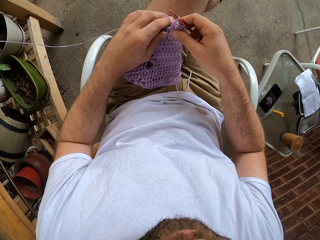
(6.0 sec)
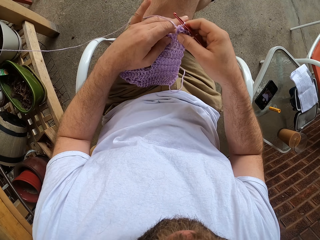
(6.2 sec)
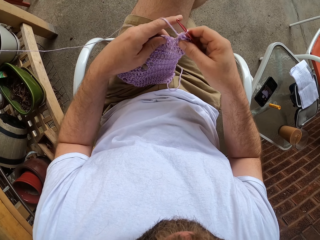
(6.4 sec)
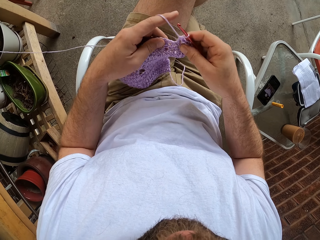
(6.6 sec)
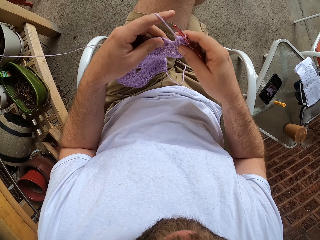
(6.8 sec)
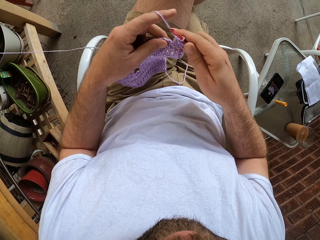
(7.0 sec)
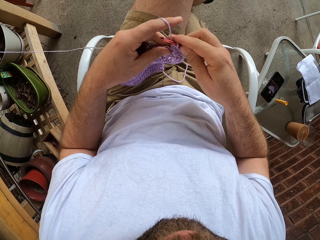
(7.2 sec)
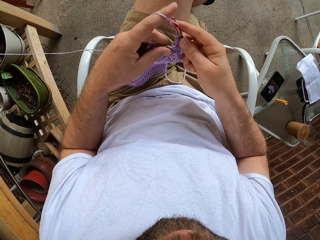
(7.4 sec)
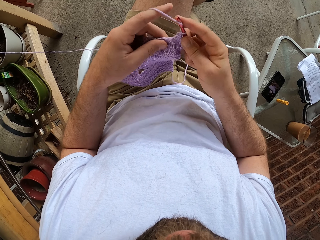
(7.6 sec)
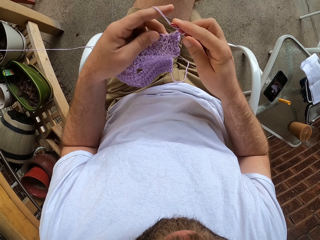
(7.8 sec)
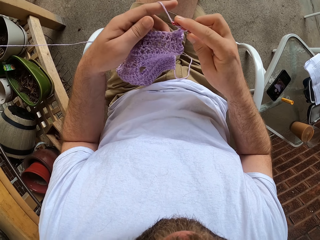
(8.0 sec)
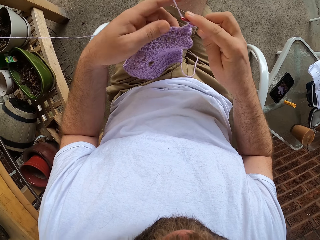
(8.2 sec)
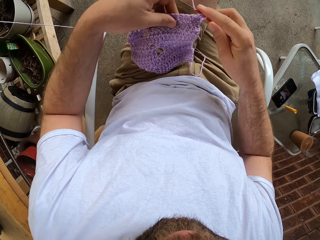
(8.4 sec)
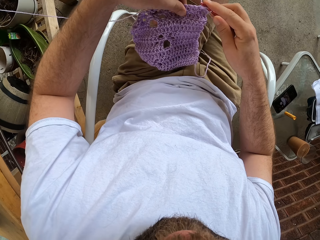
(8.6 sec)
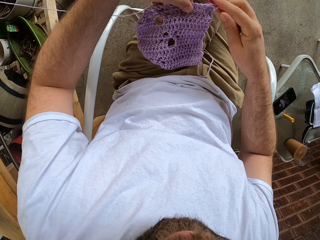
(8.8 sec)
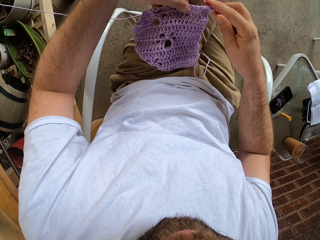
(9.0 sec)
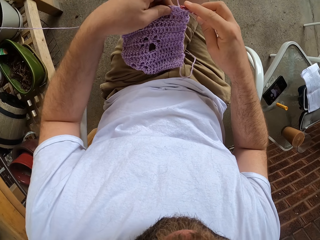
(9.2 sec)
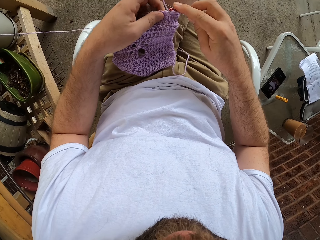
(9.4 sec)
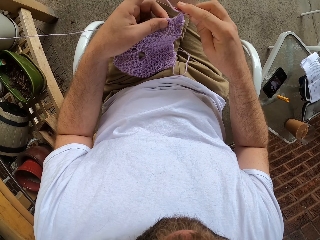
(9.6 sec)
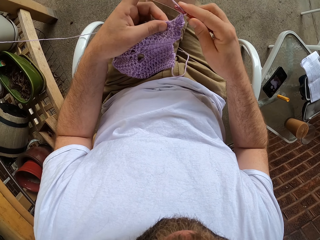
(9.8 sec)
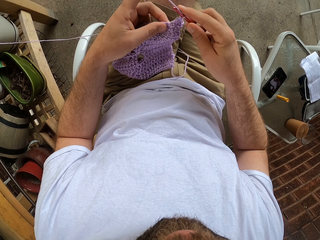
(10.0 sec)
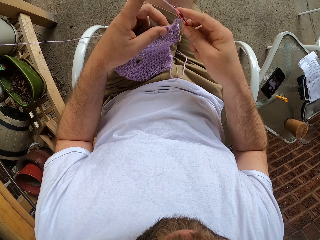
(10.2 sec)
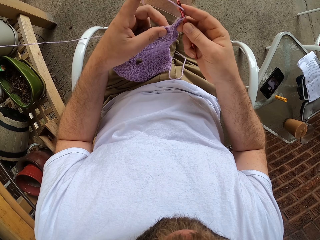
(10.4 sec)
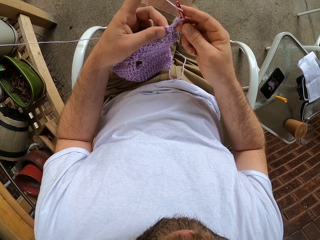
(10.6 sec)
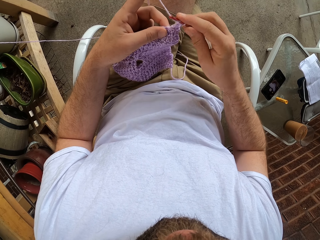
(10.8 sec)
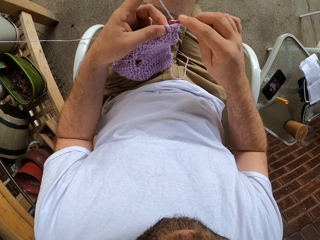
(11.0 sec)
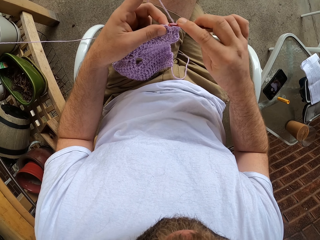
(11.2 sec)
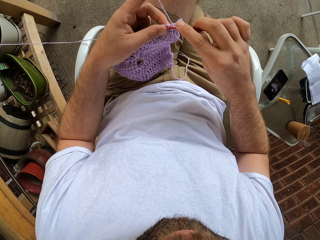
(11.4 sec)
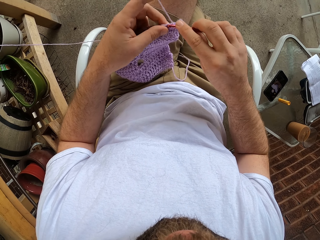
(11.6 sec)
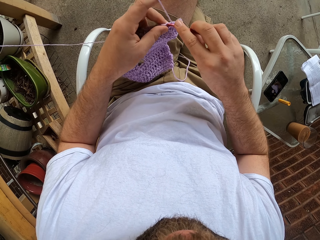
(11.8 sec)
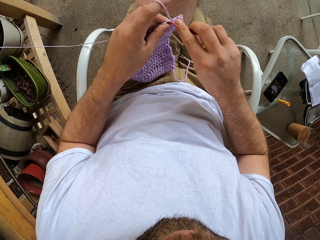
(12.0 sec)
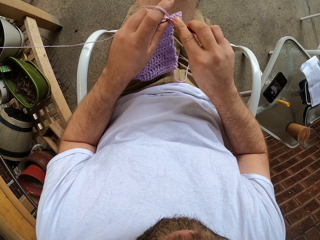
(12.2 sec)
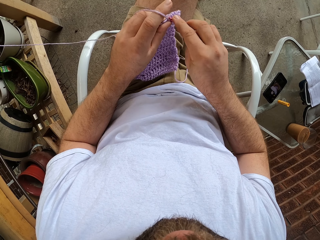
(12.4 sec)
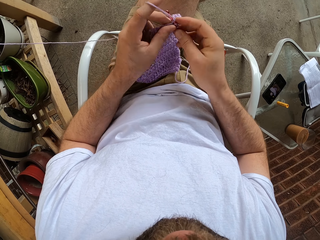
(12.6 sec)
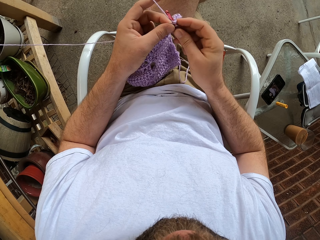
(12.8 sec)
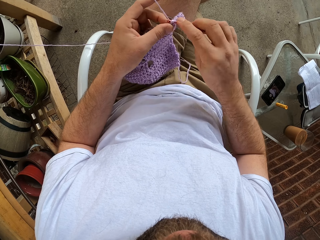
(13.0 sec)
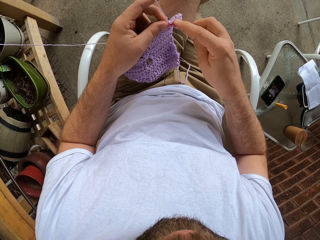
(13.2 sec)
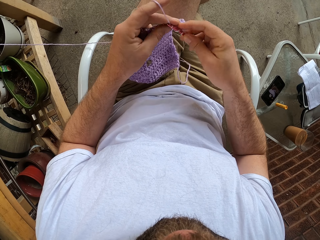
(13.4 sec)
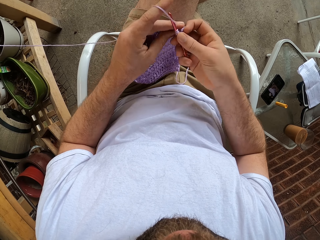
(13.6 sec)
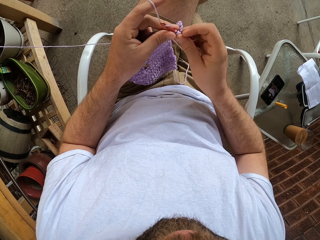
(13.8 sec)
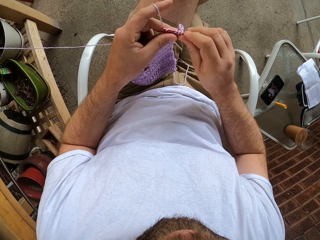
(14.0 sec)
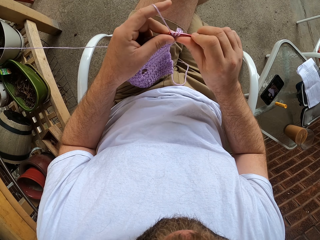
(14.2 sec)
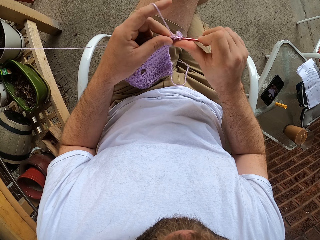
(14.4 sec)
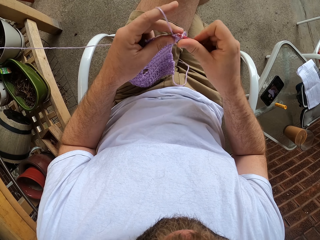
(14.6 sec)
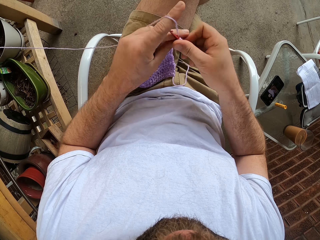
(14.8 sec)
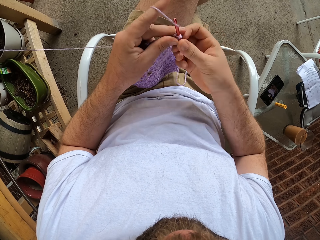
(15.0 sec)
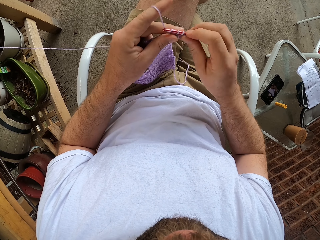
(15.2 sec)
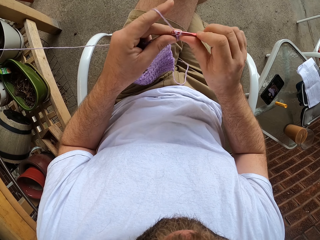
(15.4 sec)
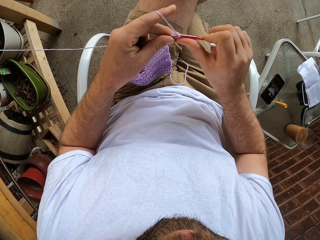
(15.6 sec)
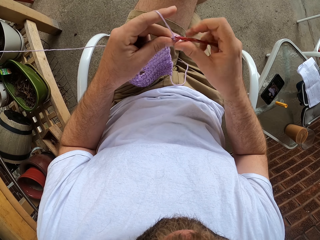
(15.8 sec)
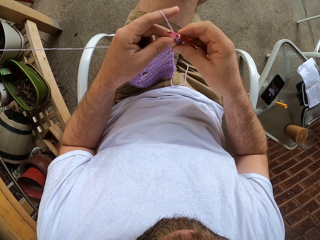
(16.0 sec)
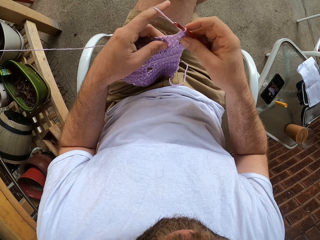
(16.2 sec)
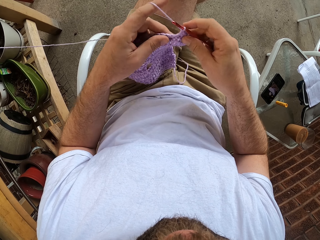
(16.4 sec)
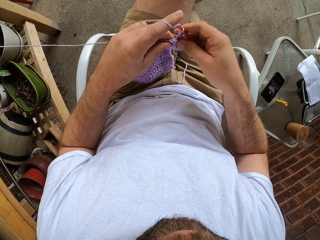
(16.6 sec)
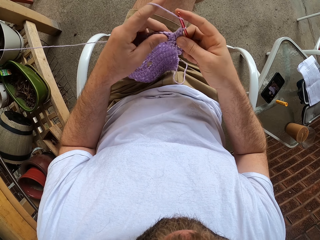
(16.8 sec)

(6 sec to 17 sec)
The camera wearer crochets with the yarn and the crochet hook in his hands.

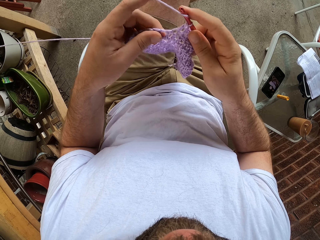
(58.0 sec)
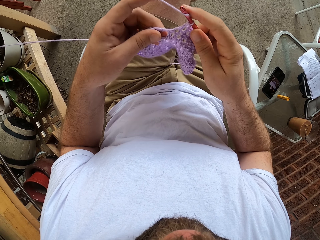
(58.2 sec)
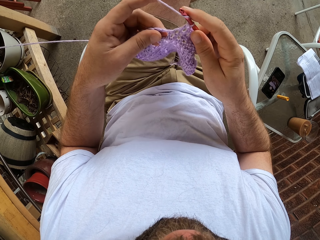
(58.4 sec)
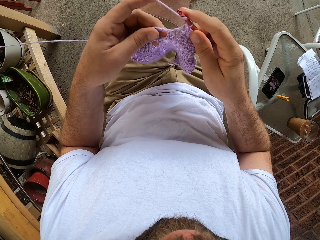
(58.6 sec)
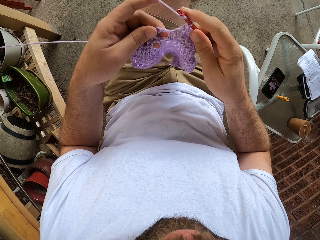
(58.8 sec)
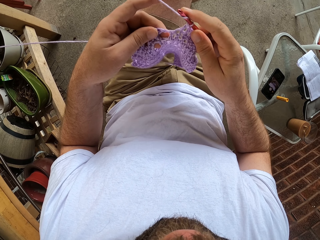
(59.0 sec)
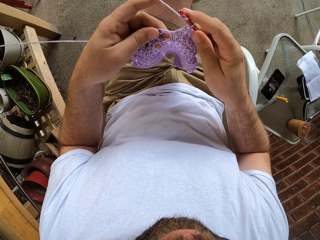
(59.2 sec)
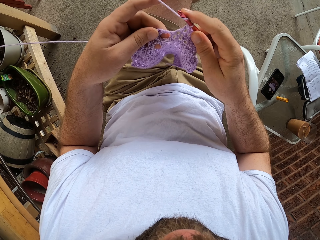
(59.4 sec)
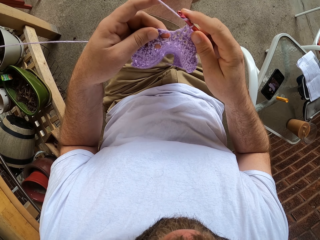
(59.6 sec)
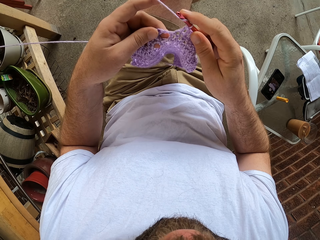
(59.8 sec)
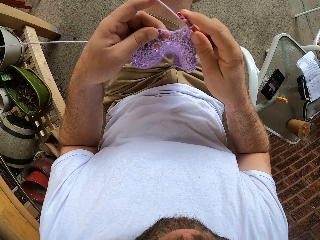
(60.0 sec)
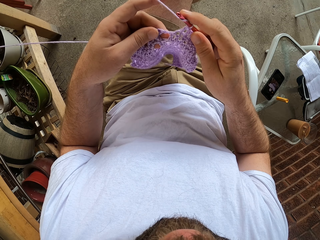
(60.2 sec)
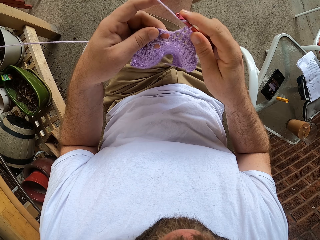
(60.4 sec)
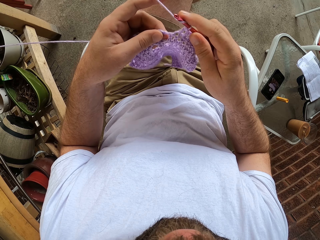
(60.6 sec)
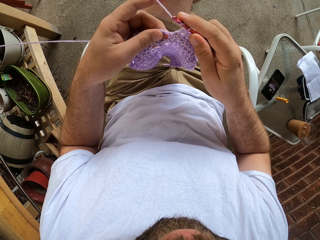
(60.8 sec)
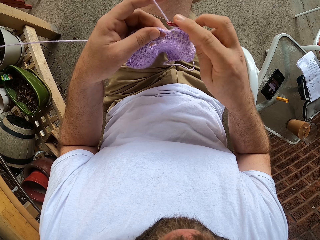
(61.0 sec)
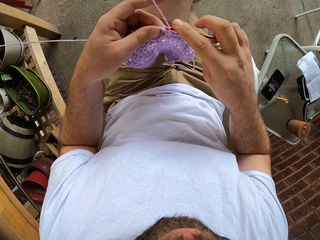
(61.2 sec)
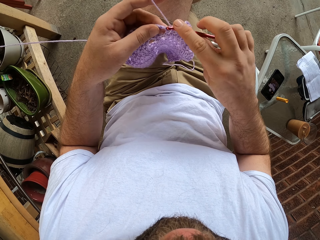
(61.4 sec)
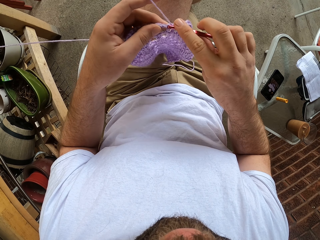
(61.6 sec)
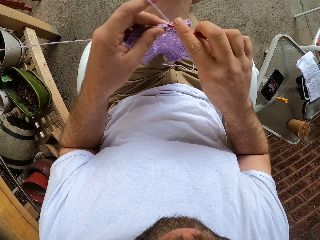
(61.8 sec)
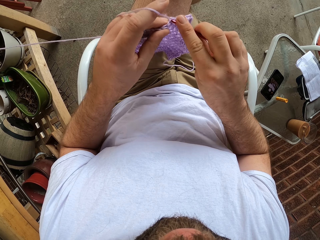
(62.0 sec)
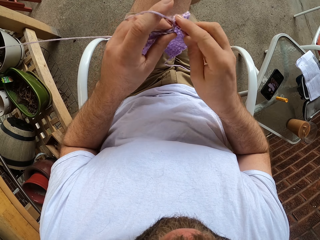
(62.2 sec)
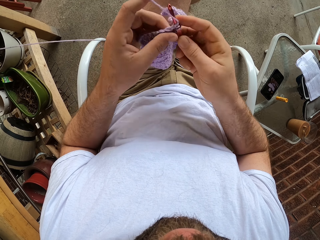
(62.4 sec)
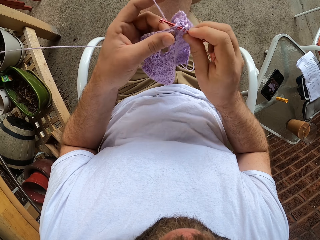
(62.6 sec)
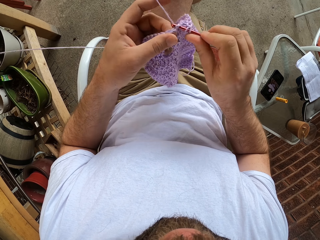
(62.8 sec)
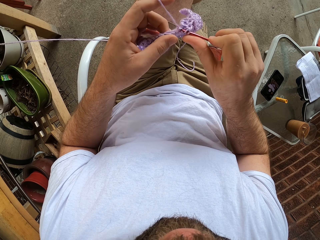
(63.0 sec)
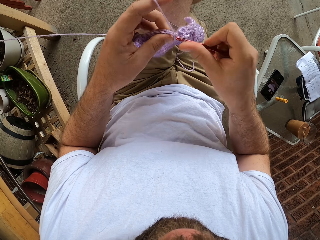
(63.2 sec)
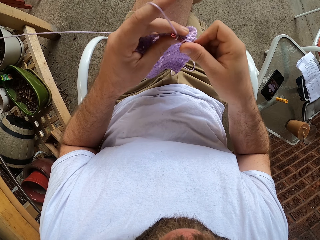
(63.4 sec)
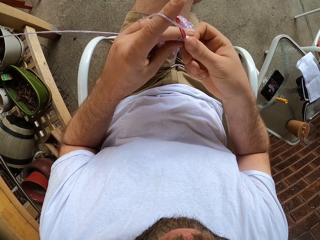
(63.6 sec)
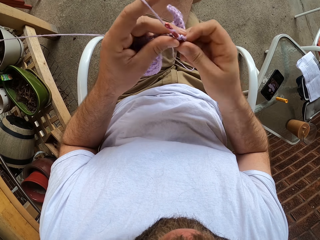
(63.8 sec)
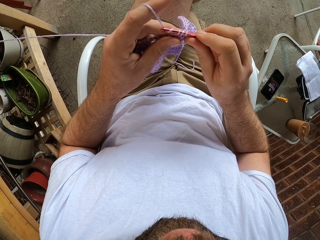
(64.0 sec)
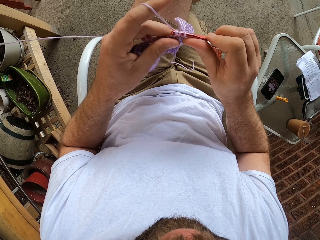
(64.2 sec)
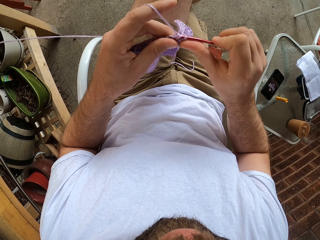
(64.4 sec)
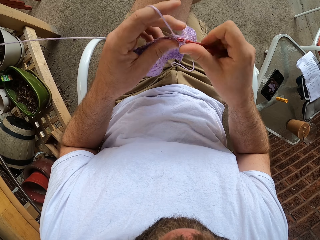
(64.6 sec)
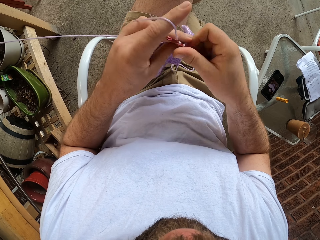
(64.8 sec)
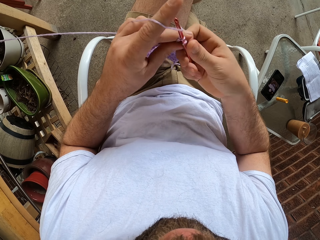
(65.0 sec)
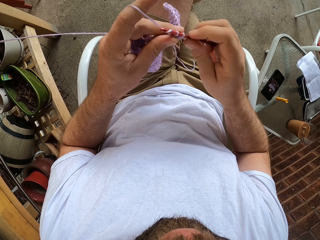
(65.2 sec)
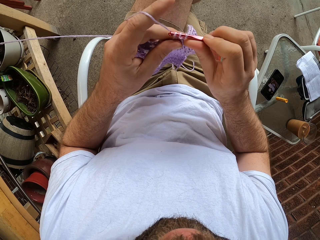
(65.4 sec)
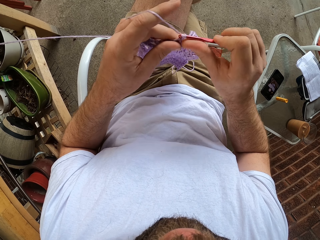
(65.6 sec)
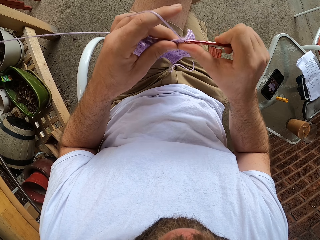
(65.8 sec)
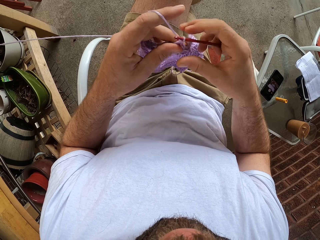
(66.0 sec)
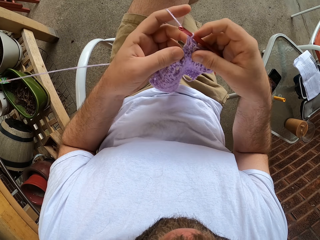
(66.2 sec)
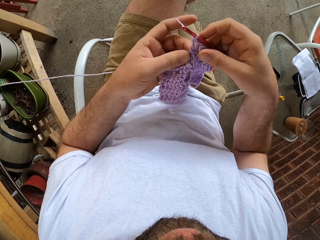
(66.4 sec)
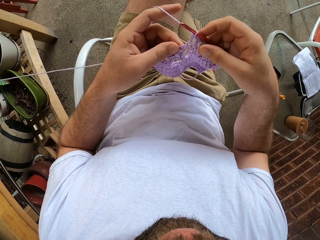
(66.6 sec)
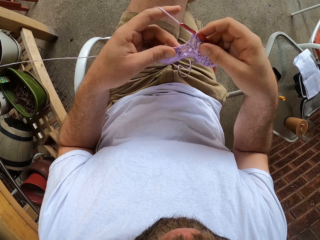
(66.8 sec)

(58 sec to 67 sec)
The camera wearer examines the fabric. They crochet the fabric.

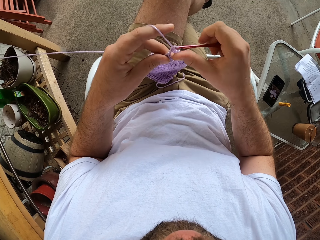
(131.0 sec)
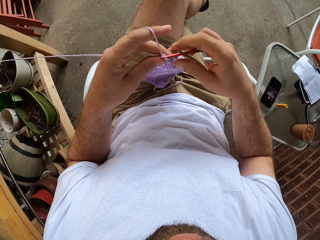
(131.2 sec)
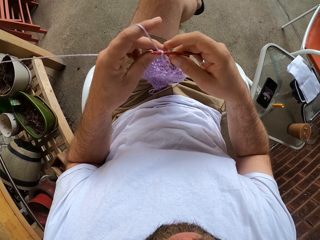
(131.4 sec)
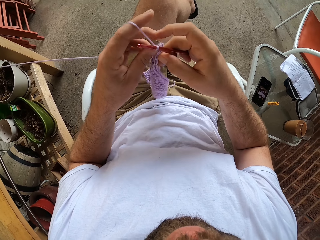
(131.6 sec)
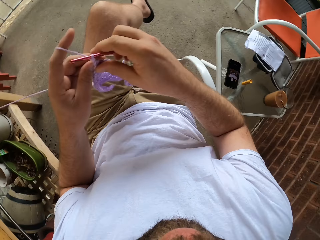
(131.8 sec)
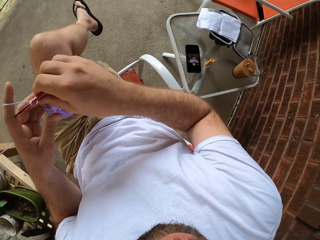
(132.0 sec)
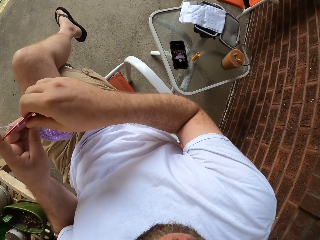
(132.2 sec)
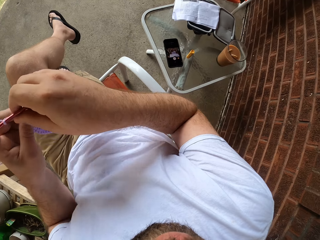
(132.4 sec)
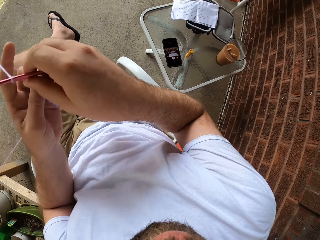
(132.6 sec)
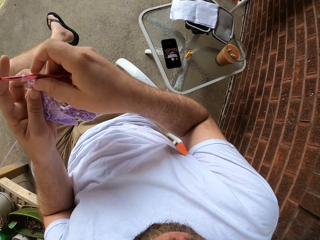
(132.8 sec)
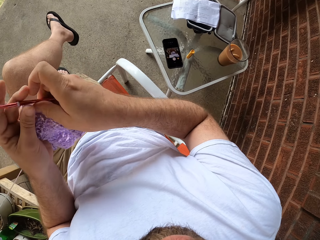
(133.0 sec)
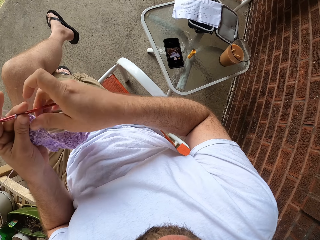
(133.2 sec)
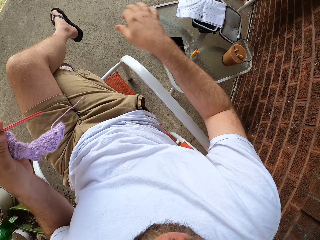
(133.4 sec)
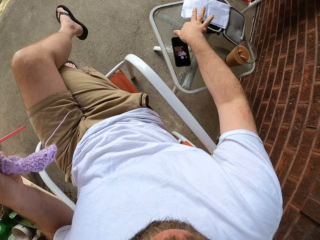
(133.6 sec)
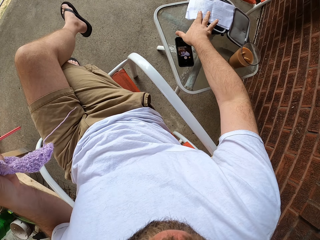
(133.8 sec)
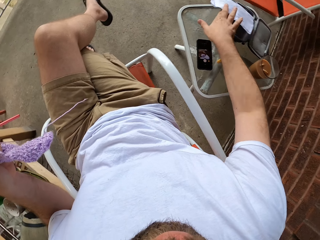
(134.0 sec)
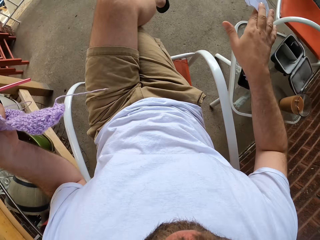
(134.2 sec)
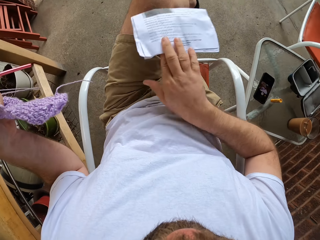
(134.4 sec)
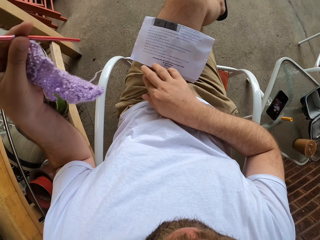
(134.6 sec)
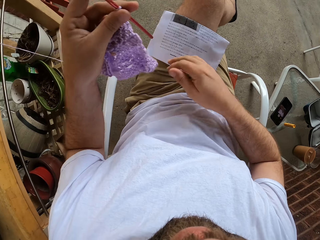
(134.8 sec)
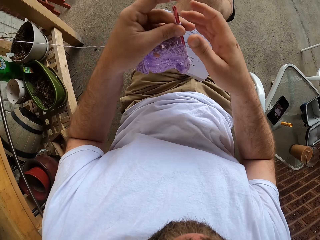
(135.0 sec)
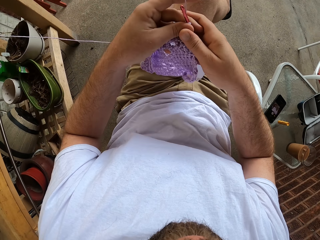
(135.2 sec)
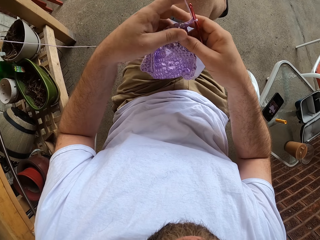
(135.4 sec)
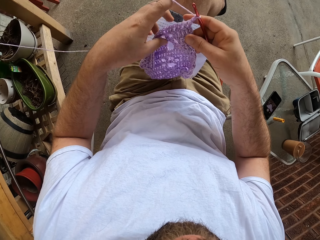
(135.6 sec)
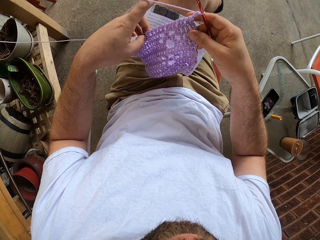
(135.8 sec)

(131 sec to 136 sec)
The camera wearer adjusts the yarn in his hands. He picks up a paper on a stool with his right hand. He places the paper on his lap.
